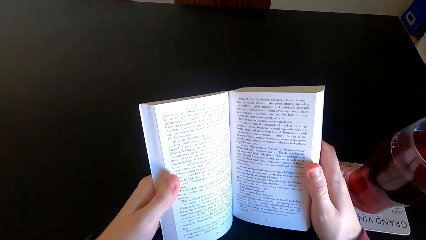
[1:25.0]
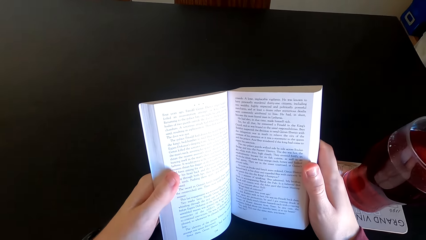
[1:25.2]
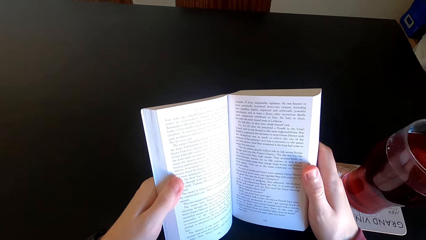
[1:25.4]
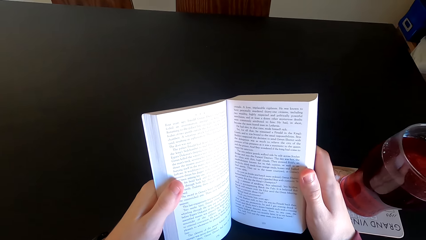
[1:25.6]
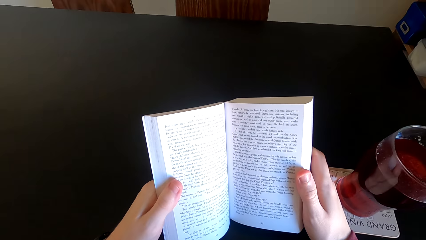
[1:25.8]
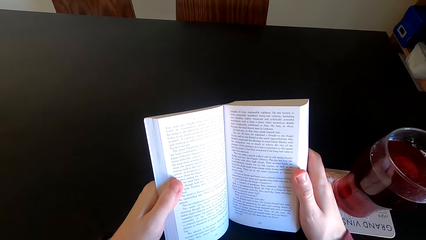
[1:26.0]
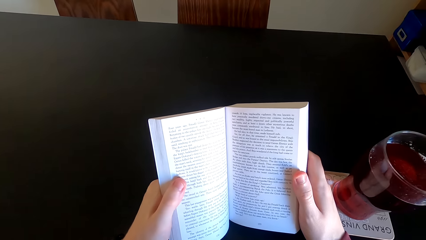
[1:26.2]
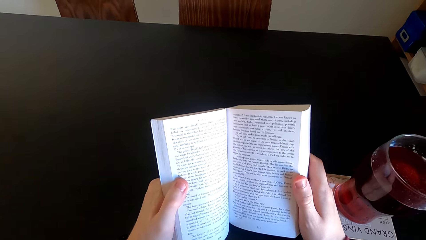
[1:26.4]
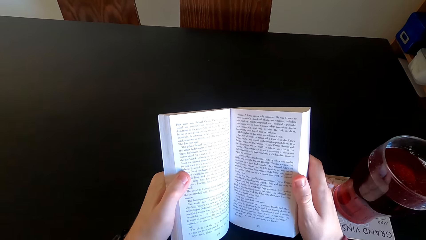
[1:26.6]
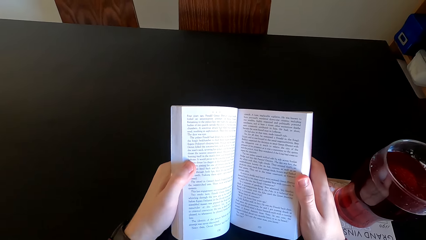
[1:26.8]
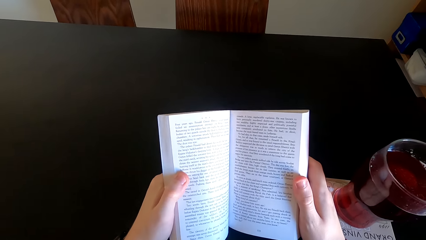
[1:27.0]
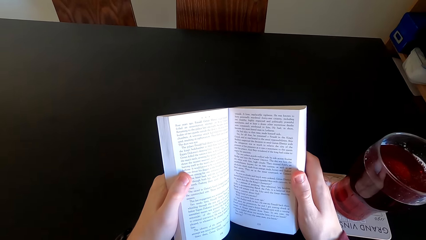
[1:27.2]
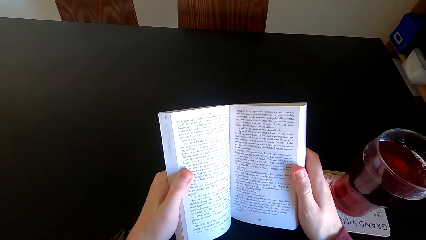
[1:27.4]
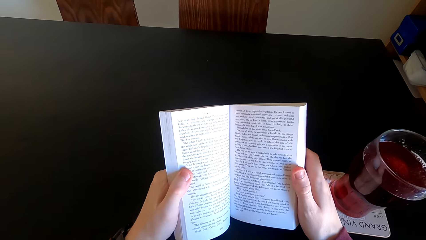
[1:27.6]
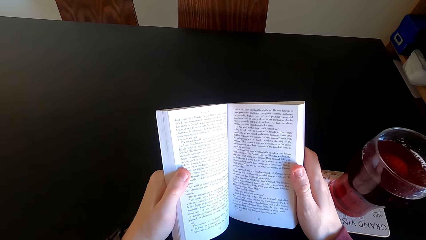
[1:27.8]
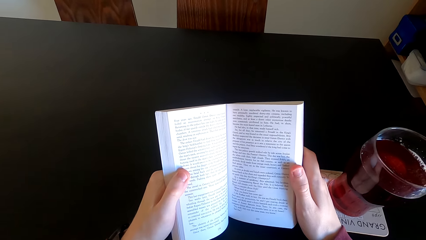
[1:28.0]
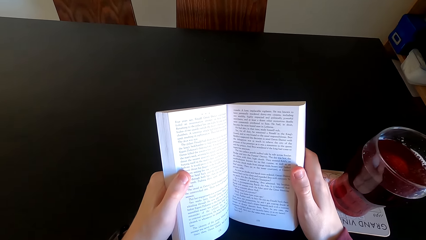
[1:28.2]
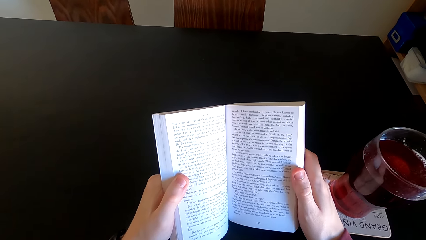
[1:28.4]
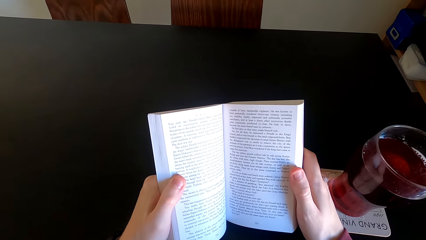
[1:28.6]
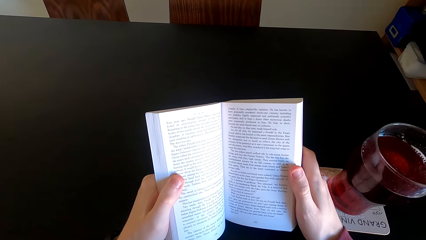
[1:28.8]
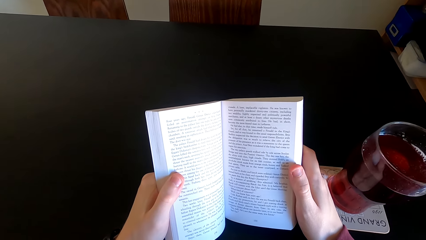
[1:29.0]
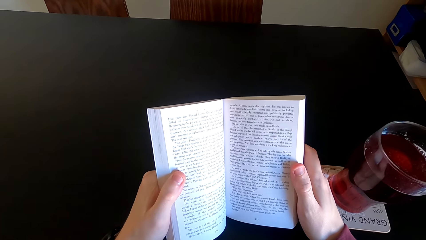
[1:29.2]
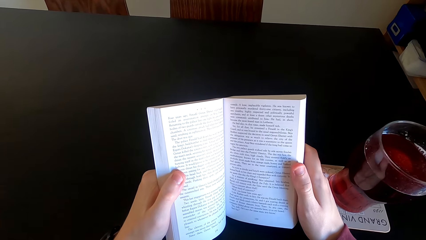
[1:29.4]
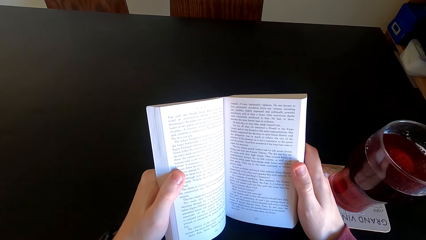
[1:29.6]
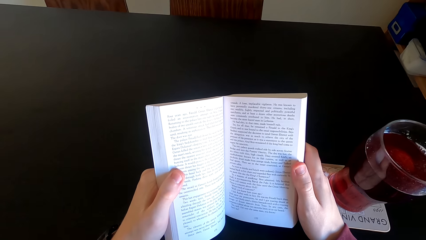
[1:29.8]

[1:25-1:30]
The camera wearer reads the book.

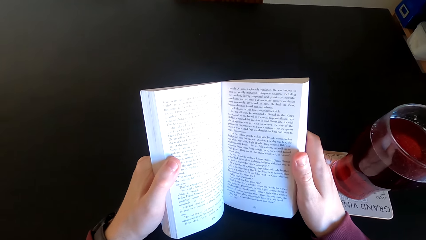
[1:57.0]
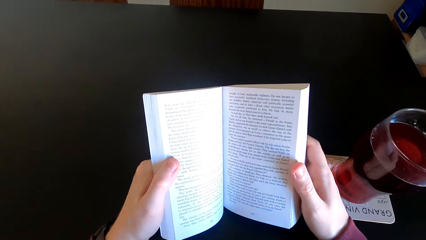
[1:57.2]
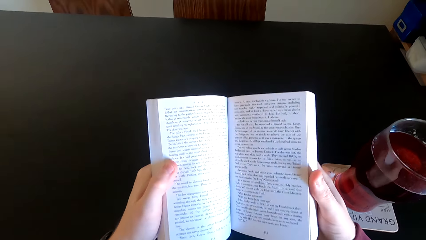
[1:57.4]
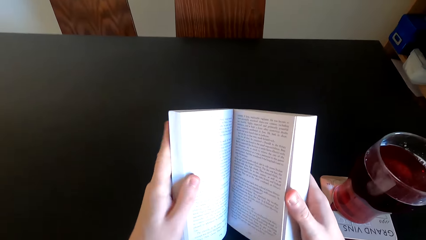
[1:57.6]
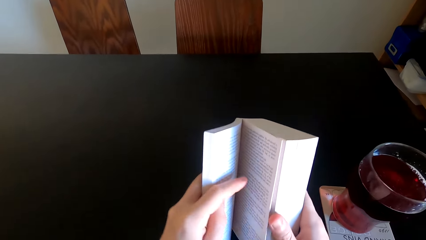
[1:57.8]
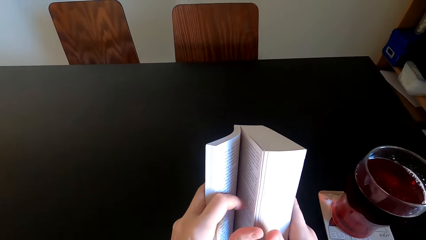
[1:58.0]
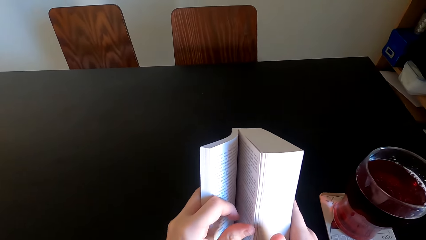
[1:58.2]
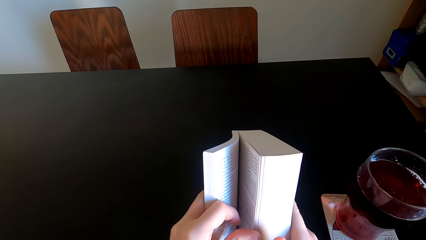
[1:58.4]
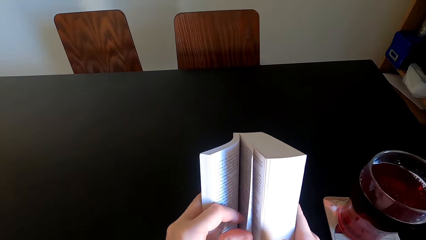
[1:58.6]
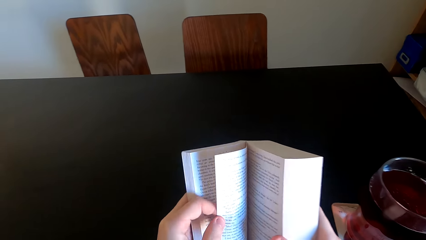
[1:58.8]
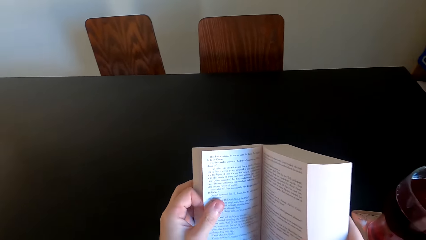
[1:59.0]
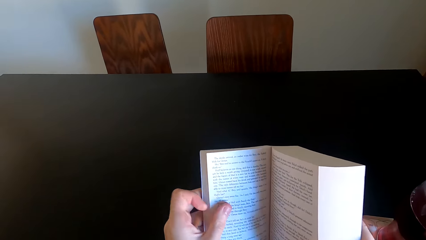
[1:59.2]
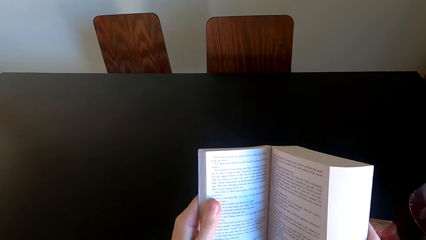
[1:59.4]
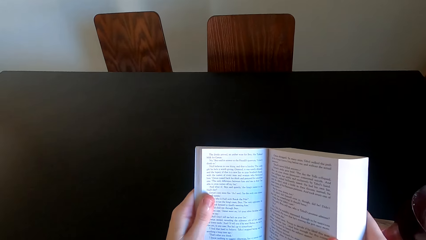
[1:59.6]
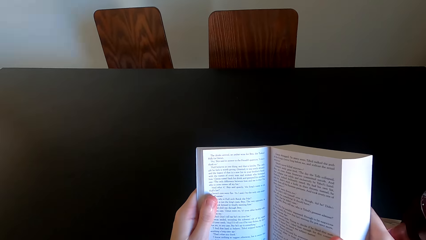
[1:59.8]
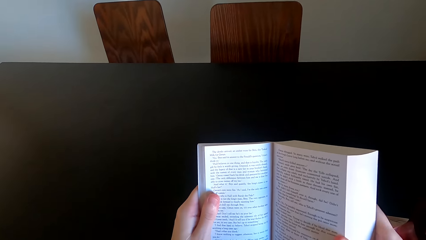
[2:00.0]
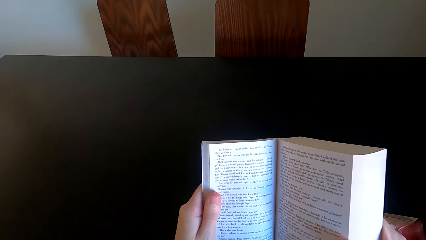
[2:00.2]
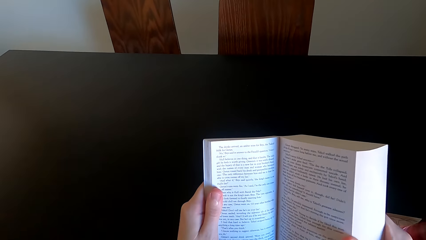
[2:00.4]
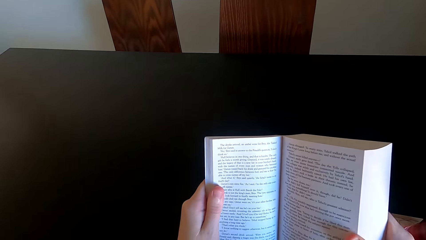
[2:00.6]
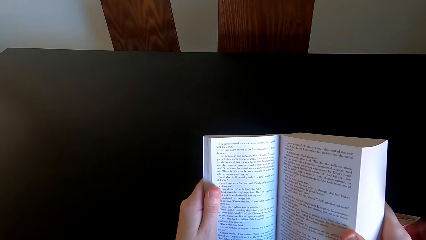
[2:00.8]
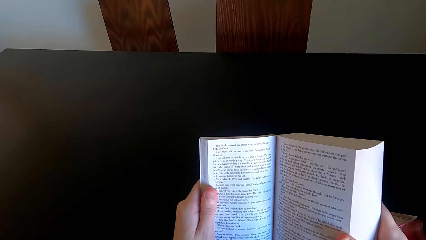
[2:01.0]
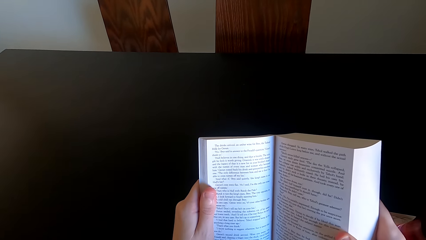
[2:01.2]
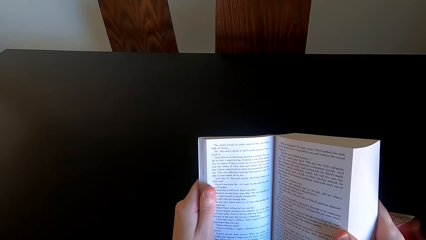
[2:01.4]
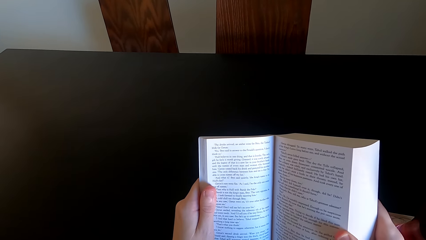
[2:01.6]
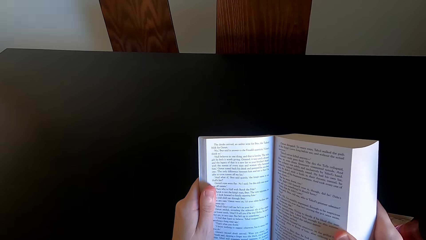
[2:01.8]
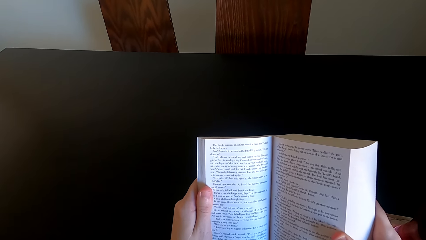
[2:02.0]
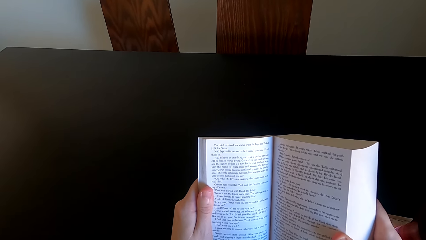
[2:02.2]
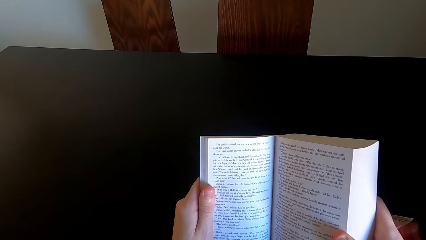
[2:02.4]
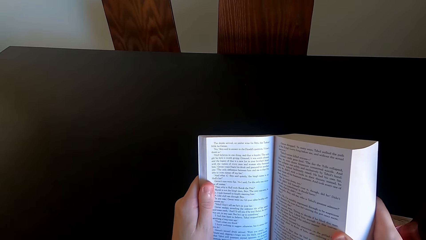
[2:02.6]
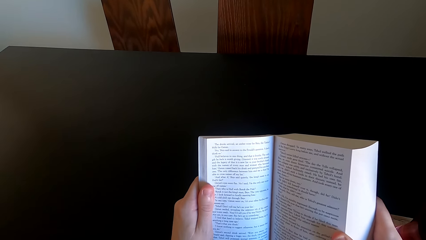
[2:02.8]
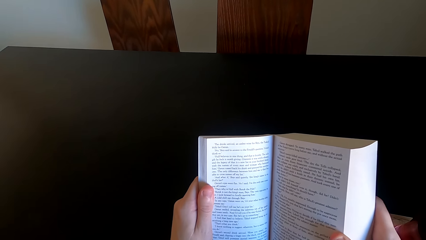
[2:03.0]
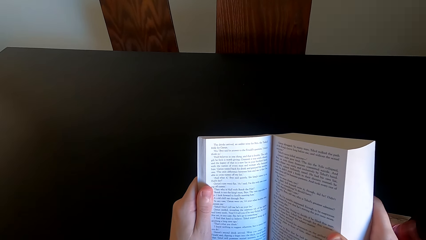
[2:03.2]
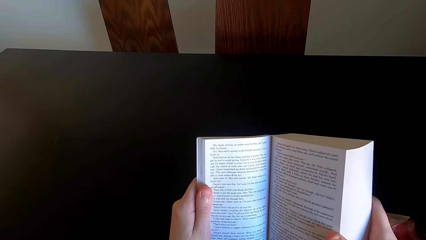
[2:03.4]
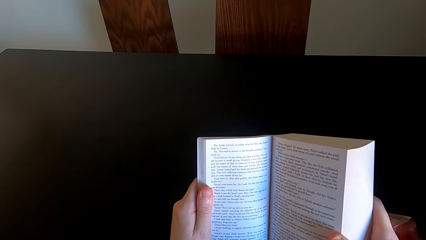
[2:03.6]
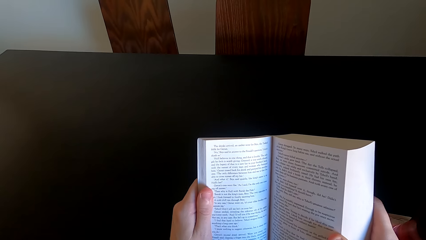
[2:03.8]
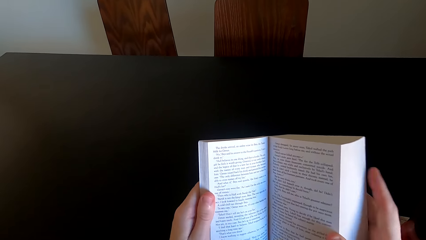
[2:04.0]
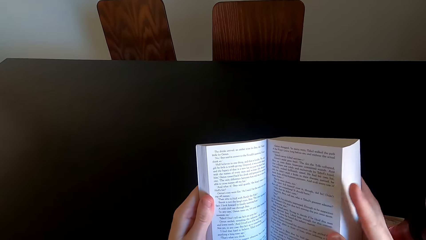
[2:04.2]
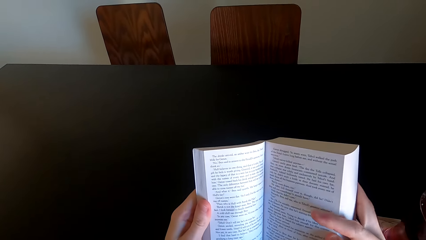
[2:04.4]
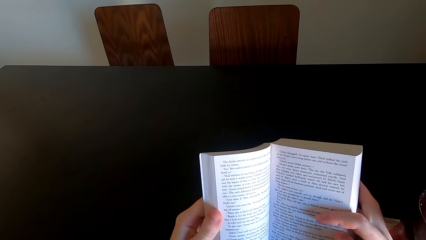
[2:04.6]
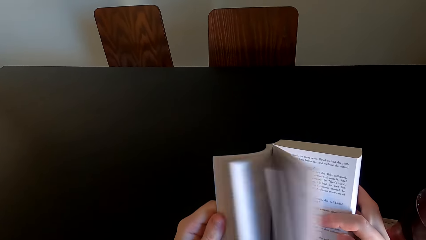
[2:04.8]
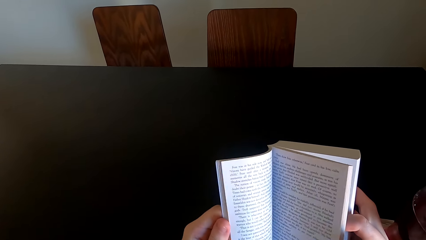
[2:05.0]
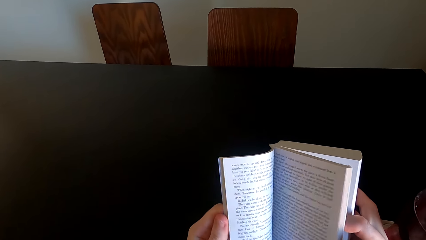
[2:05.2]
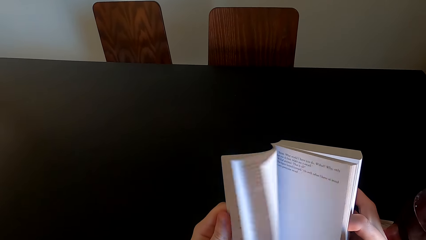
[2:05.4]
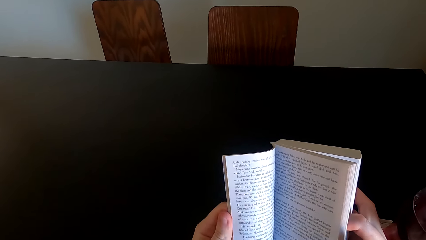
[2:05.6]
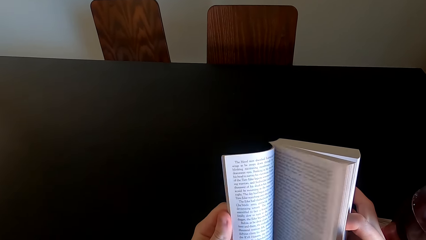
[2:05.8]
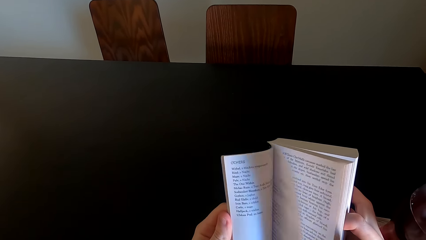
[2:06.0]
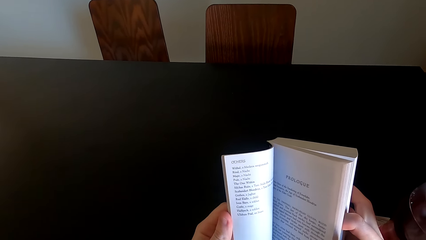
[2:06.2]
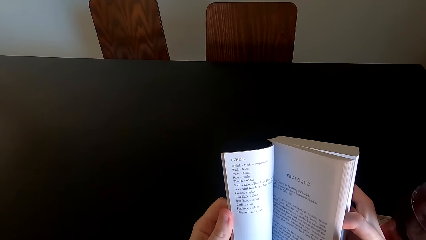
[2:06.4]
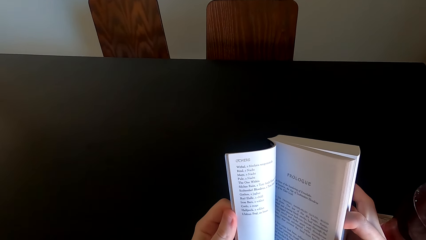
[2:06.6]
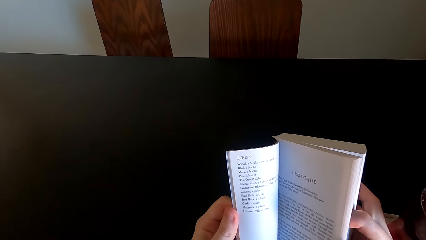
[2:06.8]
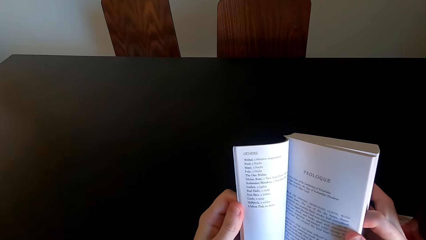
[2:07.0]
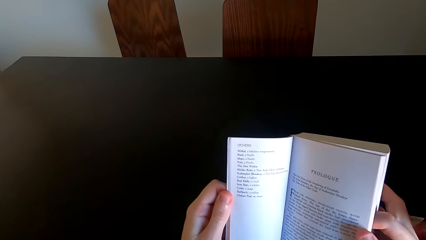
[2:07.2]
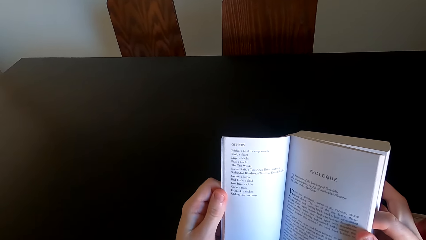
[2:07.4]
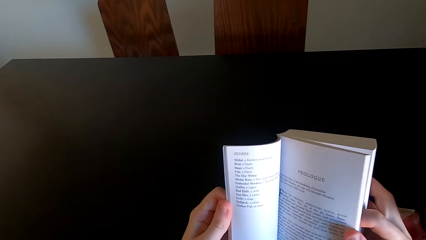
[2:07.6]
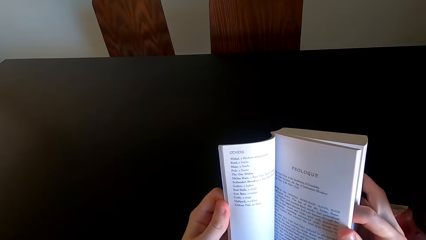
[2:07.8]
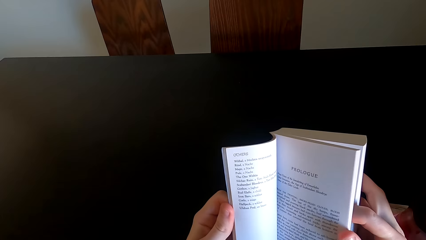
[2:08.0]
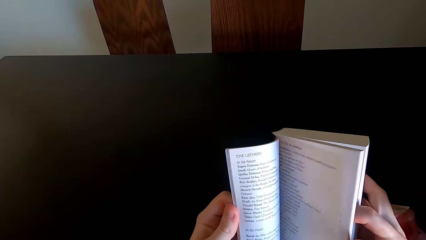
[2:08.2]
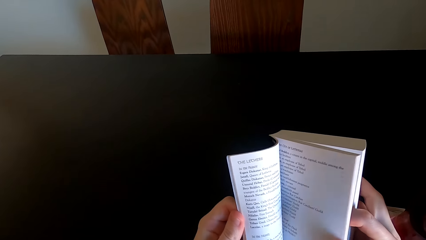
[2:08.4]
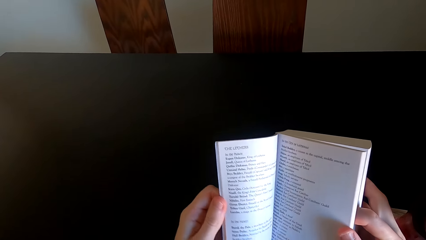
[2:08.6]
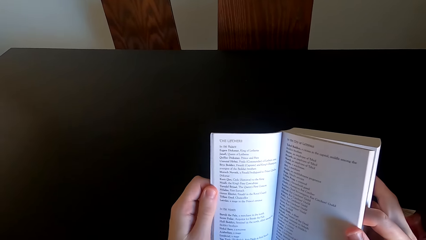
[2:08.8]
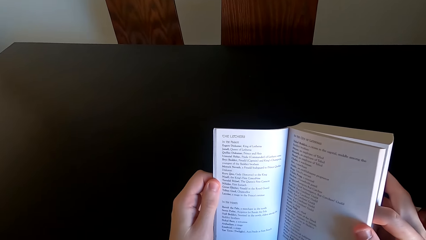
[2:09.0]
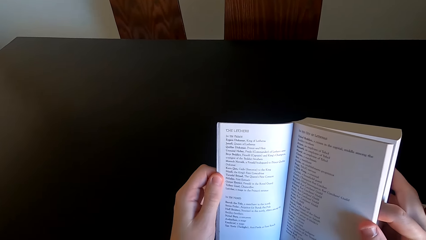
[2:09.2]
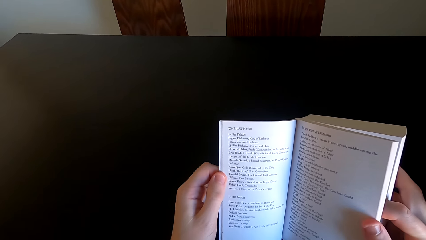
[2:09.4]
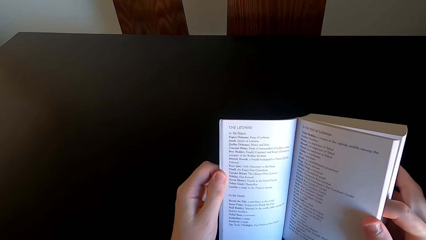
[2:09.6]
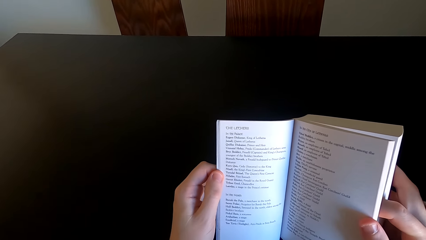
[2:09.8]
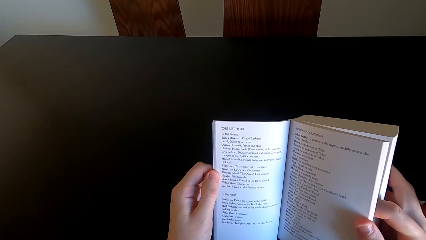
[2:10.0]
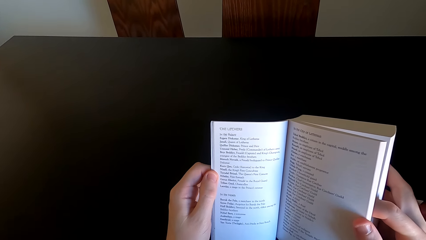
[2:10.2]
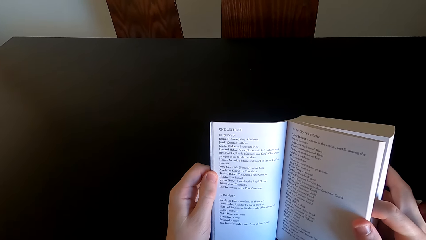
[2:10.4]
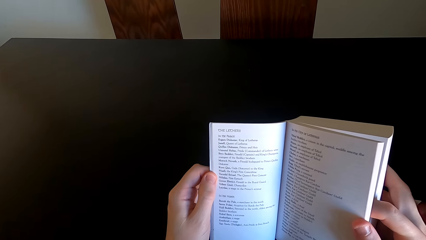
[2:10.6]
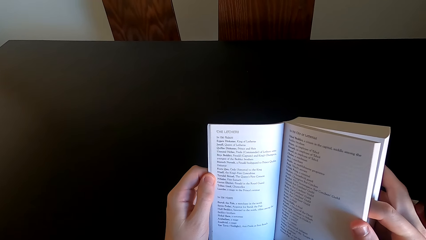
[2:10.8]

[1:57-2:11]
The camera wearer opens another page of a book. They read the book. They flip pages of the book. They stare at a page, turn pages of the book, stare at the book, and turn a page of the book.
